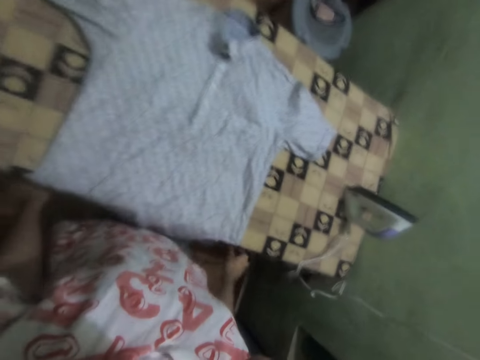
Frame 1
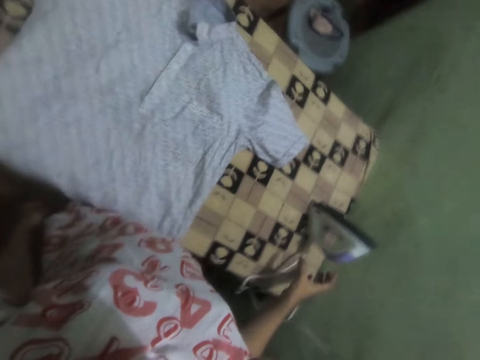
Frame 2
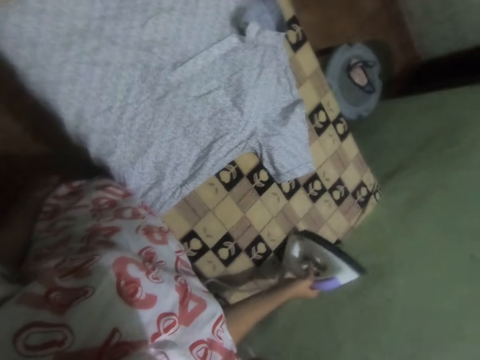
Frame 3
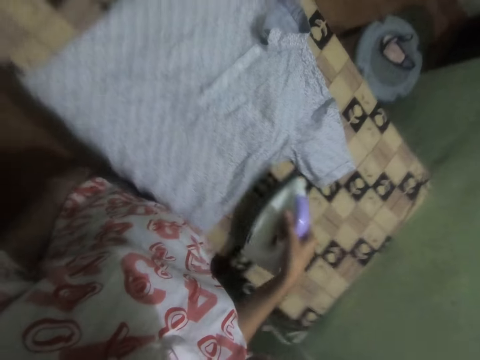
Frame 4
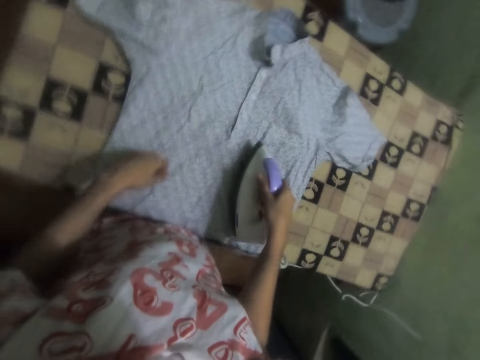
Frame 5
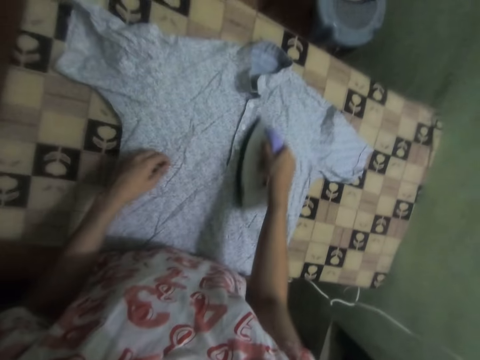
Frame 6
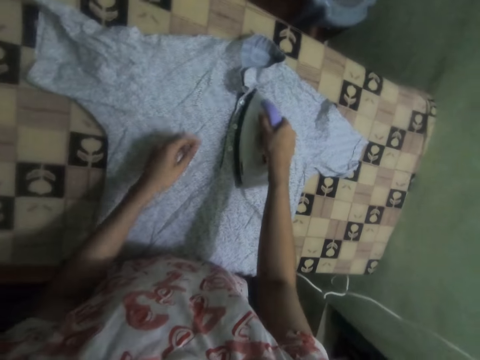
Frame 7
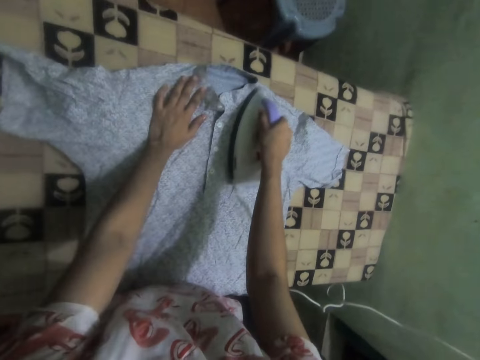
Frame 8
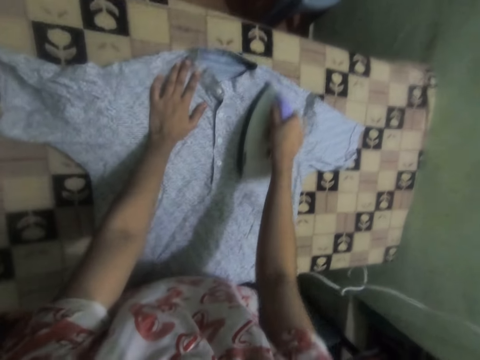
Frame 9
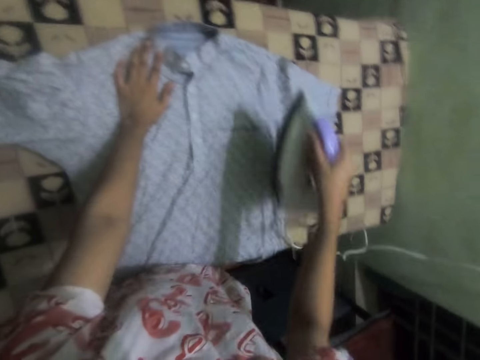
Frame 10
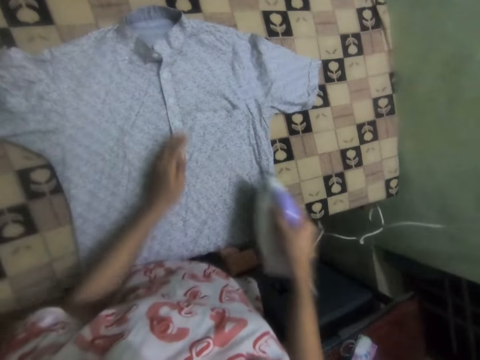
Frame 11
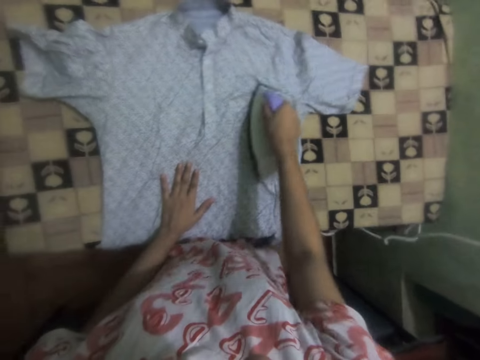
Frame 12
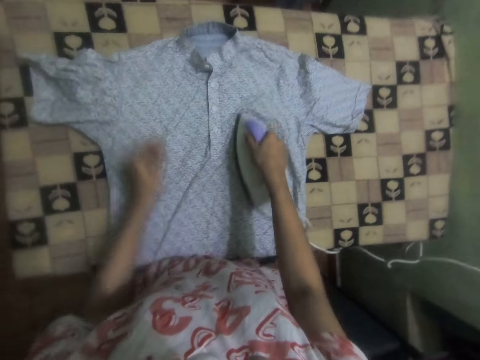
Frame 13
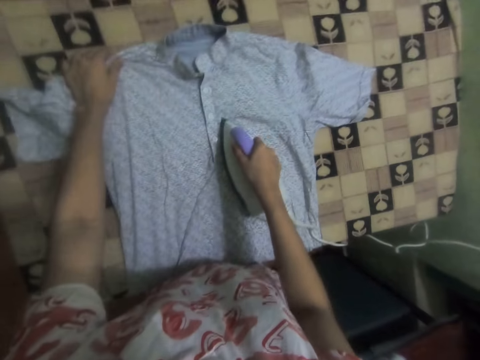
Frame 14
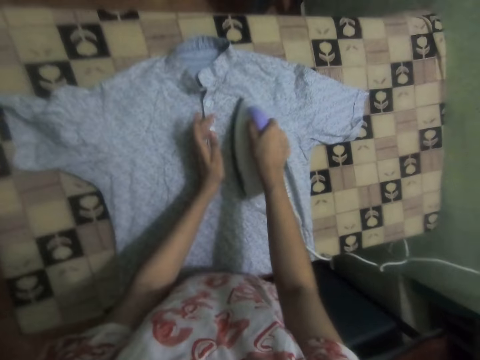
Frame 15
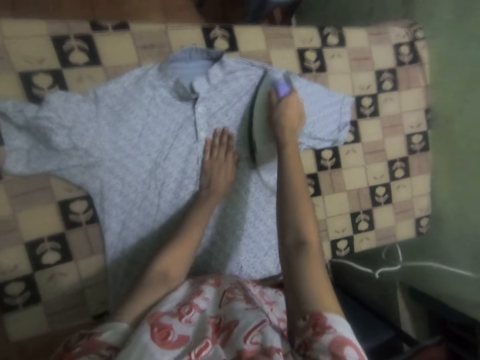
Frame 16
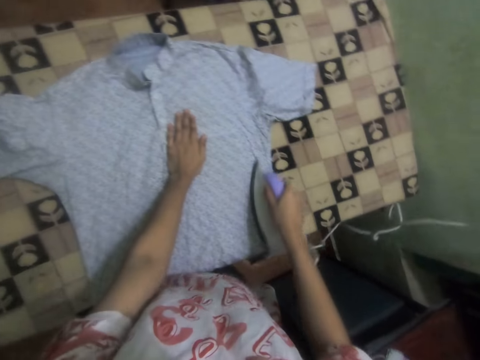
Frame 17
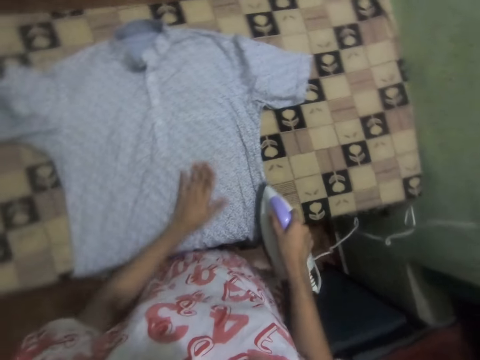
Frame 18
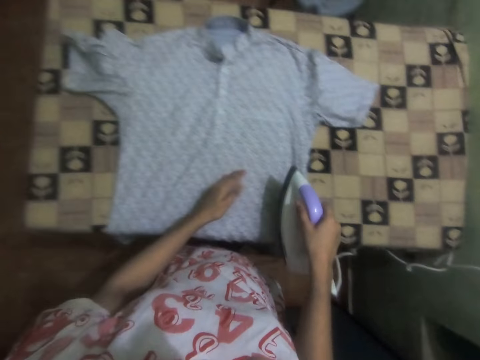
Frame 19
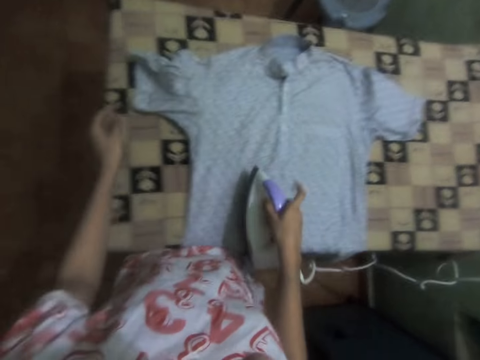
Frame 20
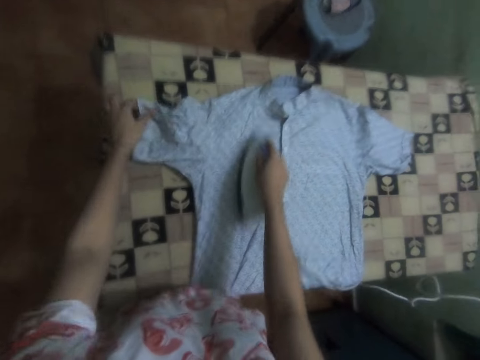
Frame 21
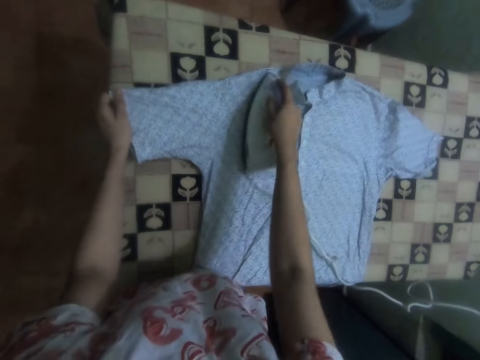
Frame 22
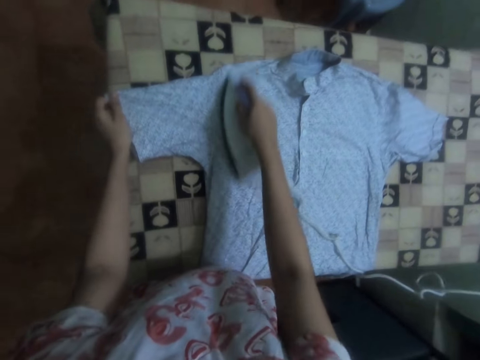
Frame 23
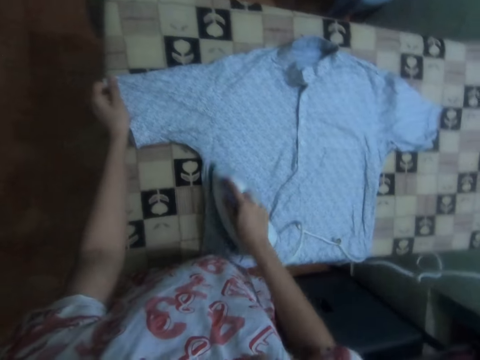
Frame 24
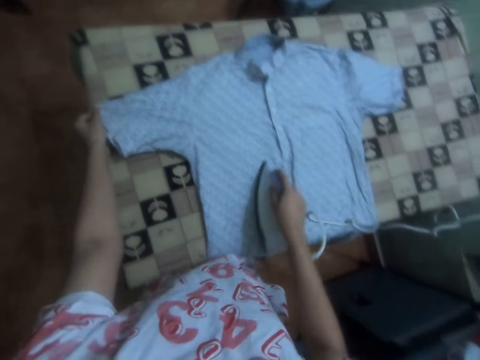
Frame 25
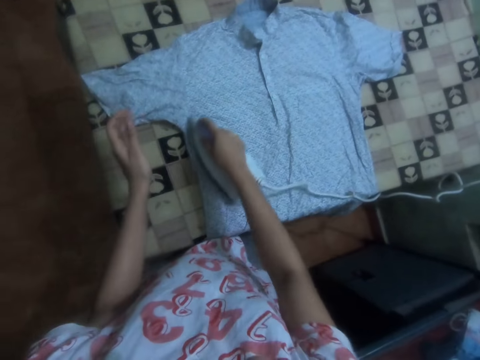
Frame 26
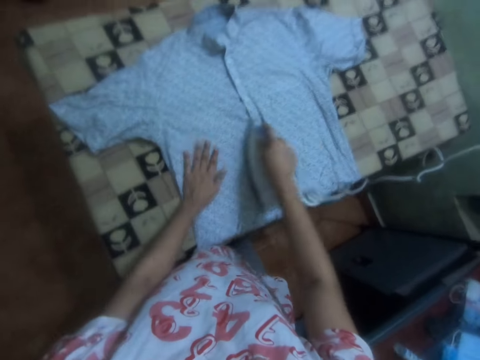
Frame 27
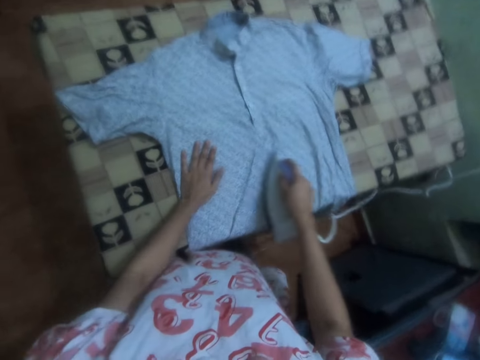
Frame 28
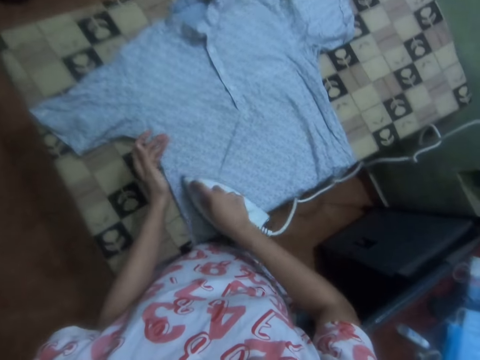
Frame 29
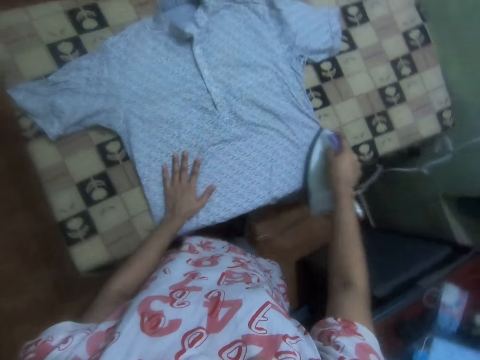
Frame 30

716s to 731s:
The camera wearer picks up the iron. They iron the shirt.

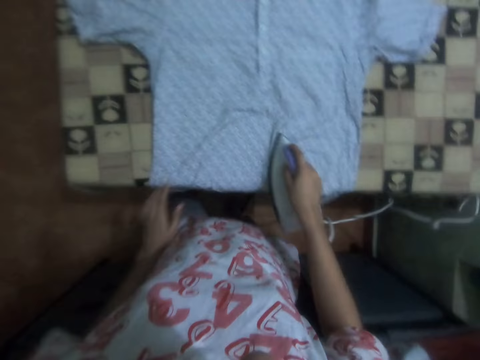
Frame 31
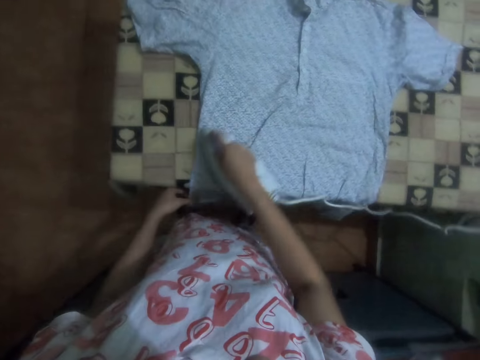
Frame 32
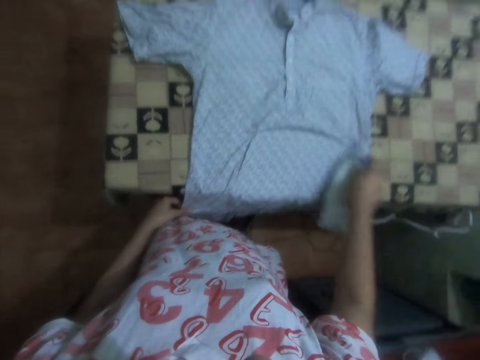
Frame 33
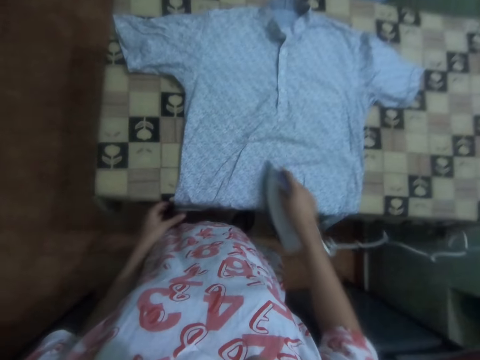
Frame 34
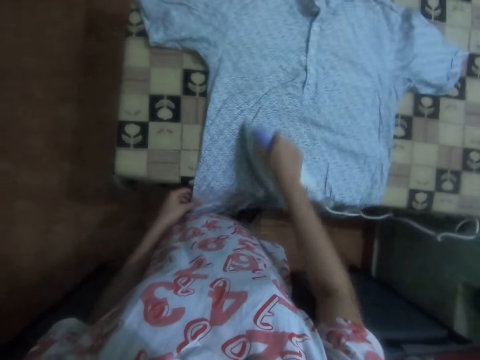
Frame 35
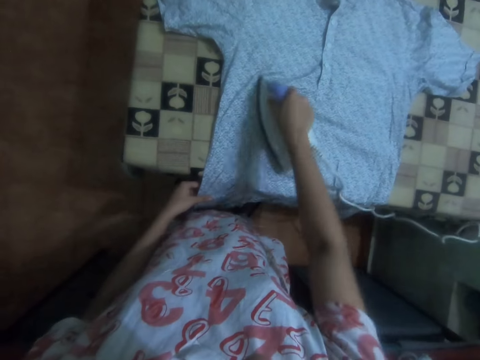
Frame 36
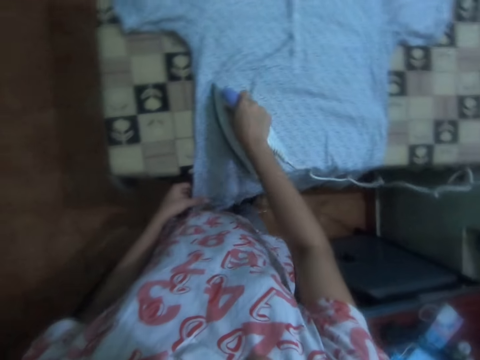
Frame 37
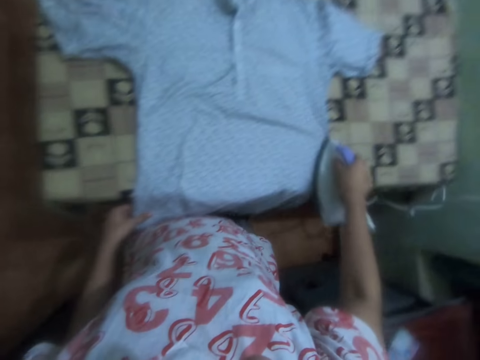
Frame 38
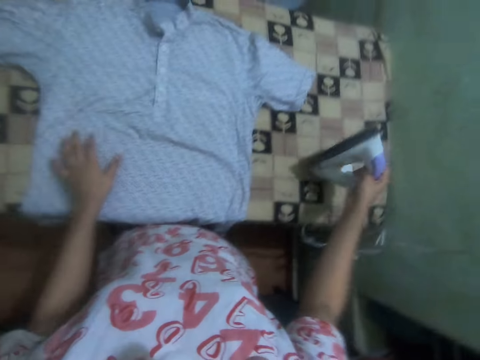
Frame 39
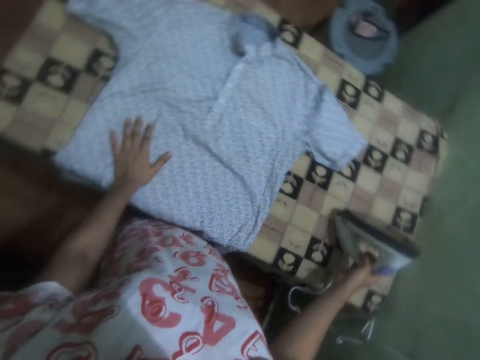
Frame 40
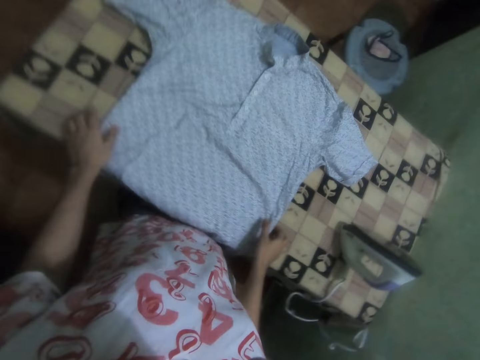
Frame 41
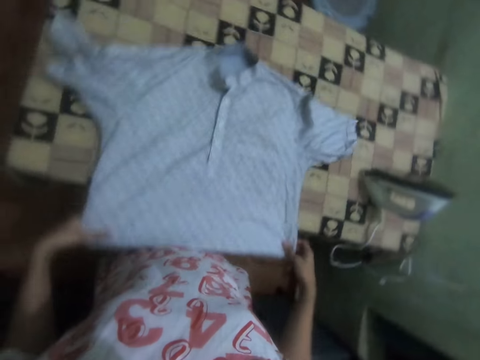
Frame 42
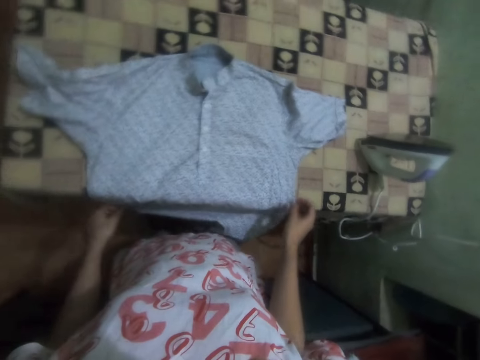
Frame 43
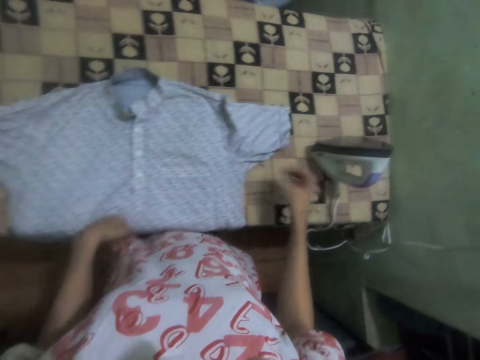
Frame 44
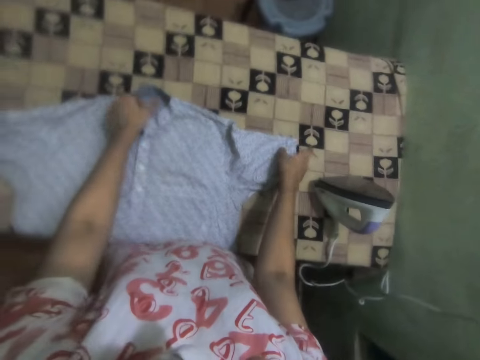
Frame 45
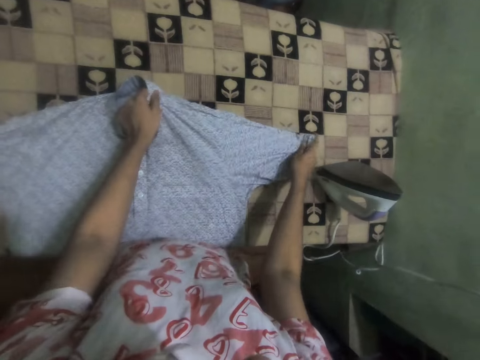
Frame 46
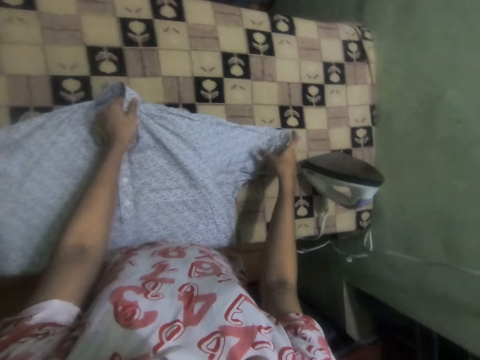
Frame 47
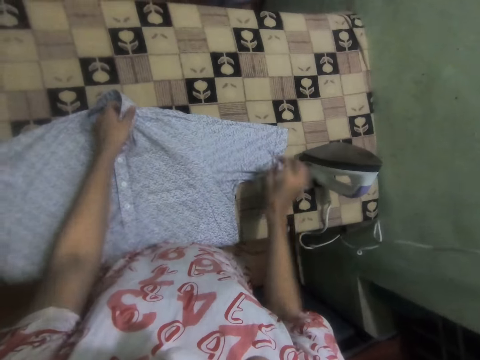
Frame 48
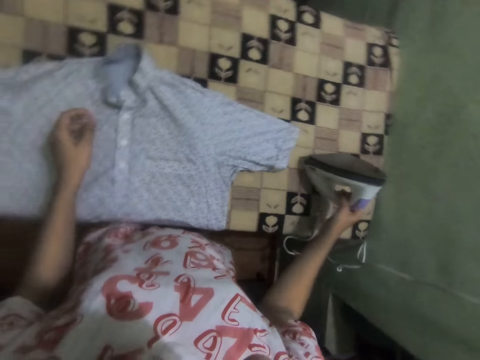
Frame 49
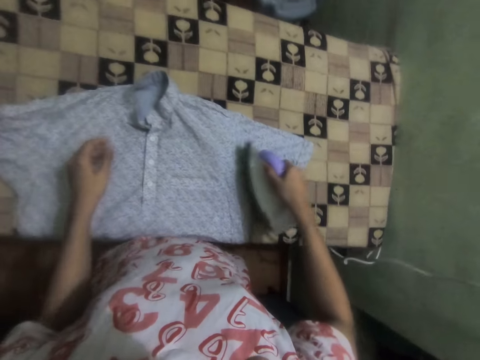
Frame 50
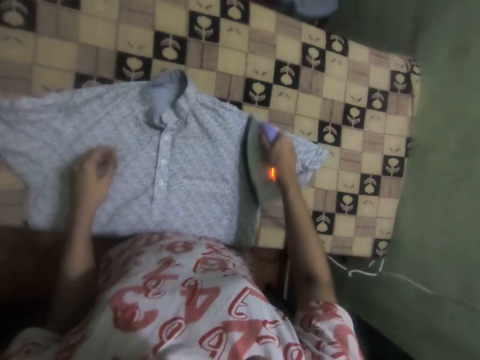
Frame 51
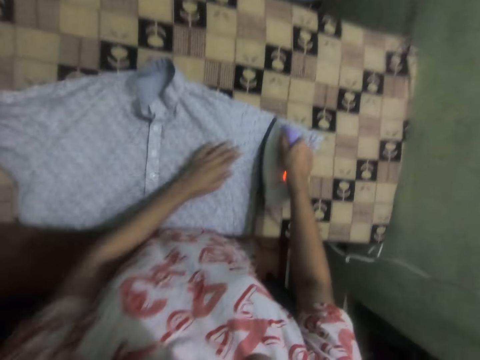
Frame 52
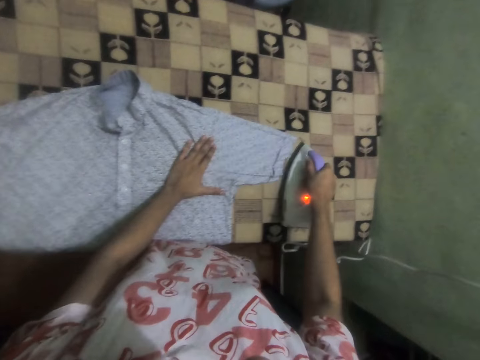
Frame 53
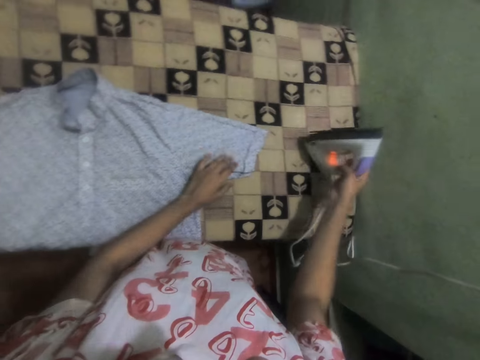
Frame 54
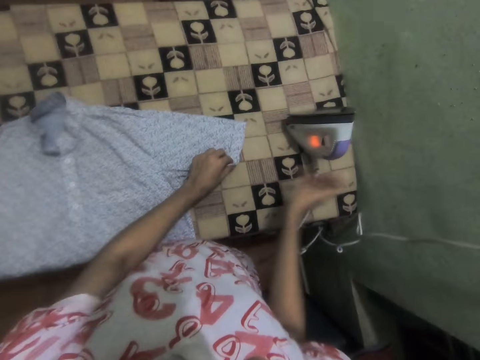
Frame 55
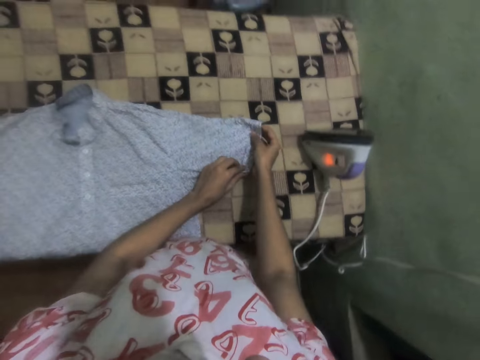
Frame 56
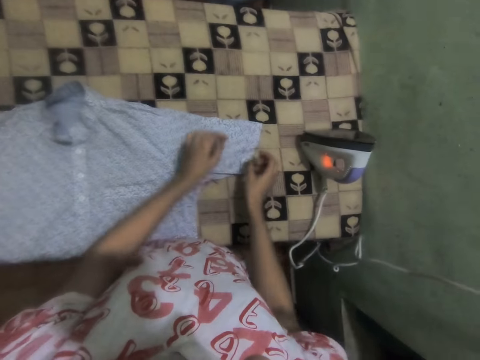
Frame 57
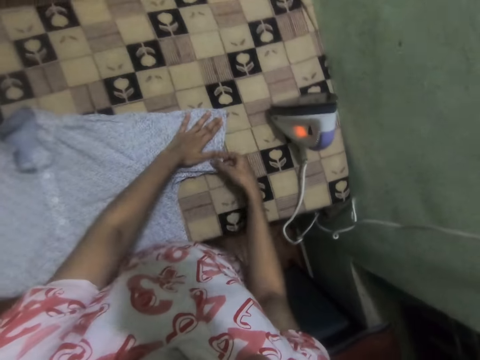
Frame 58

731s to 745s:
The camera wearer places the iron on the ironing board. They adjust the cloth. They hold the shirt on the table. They pick up the iron, iron the shirt, and place the iron on the ironing board. They adjust the cloth and hold the shirt on the table.
